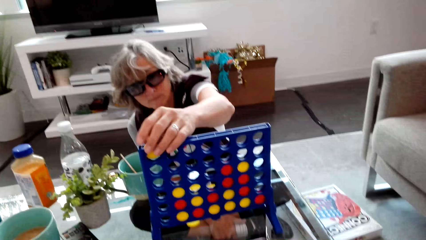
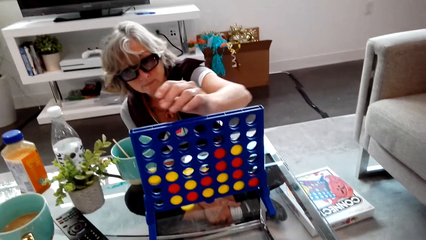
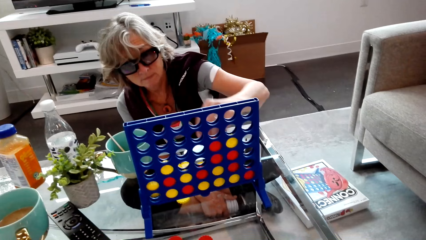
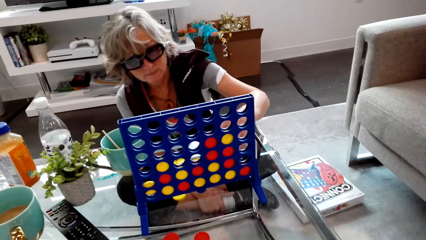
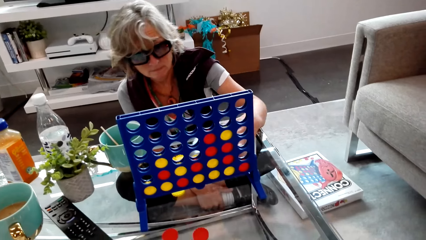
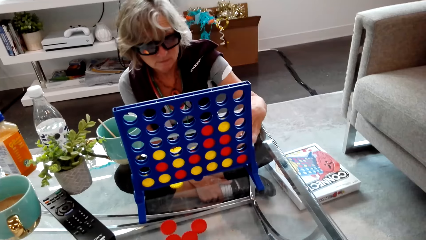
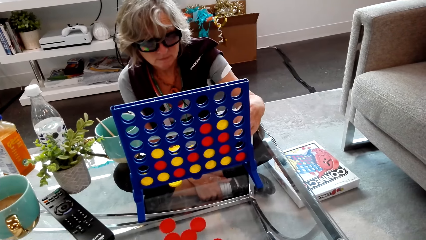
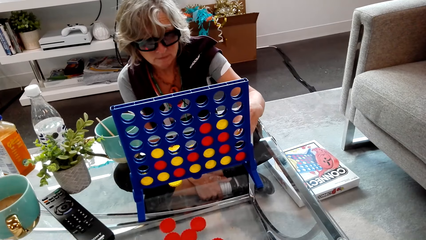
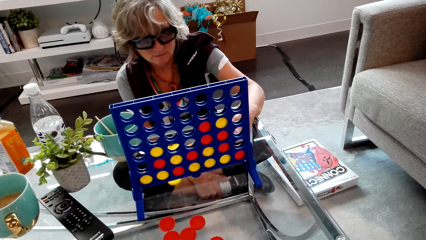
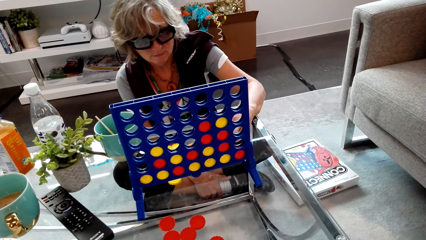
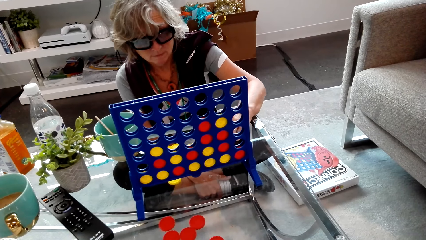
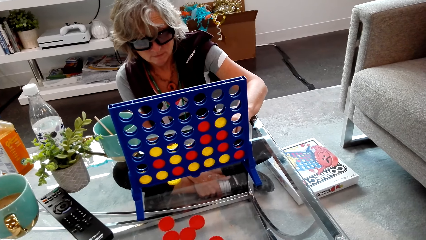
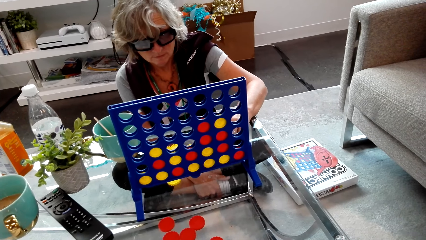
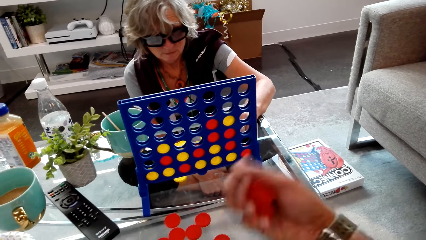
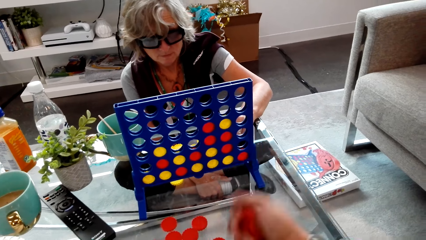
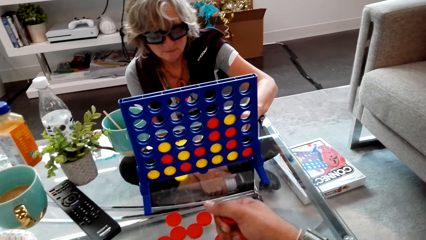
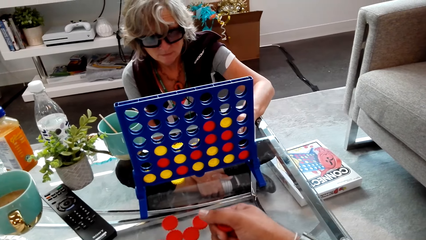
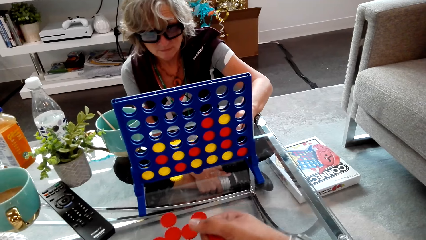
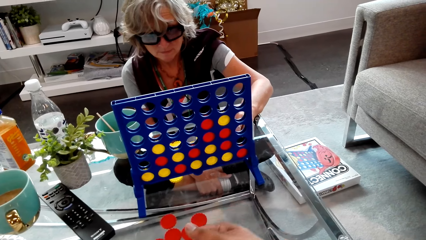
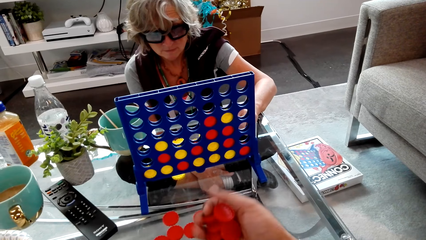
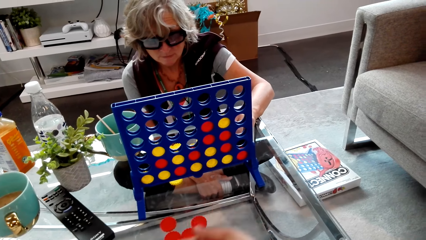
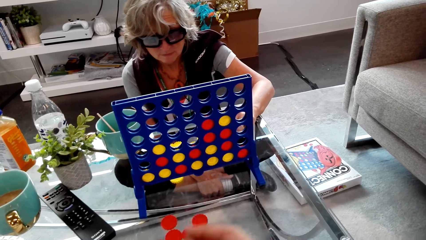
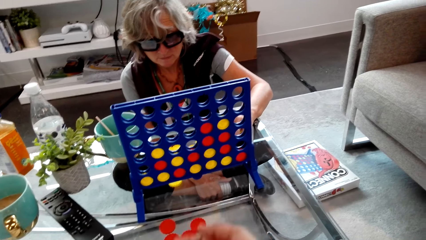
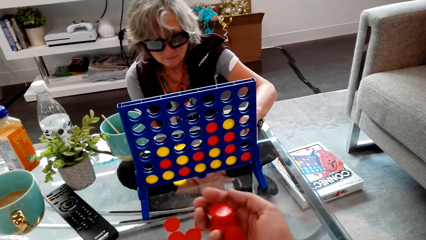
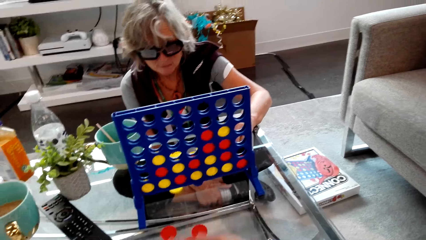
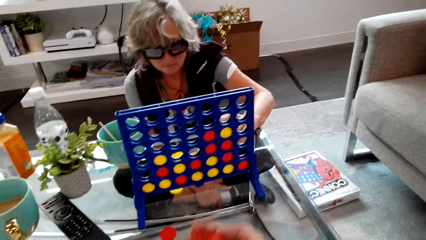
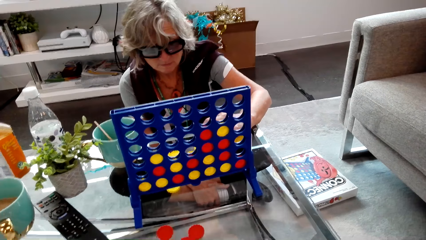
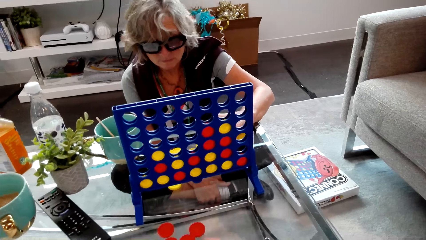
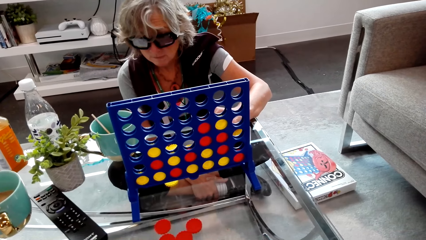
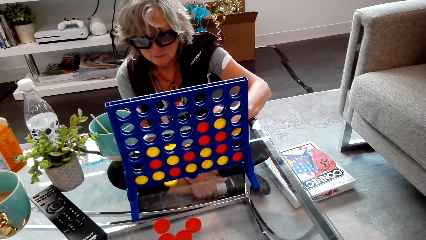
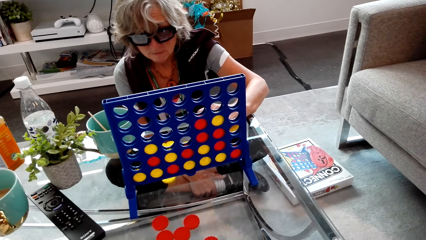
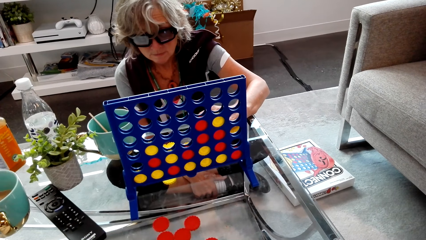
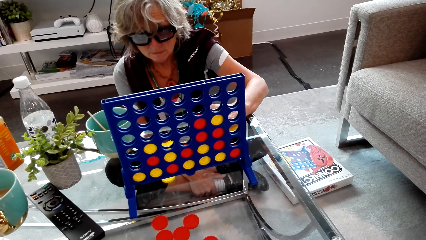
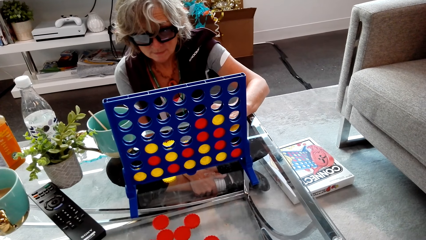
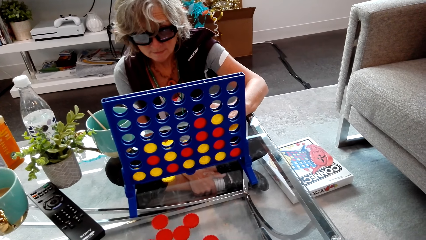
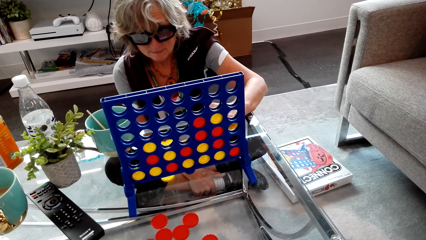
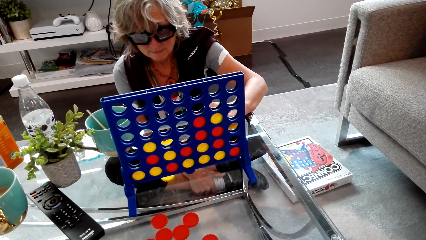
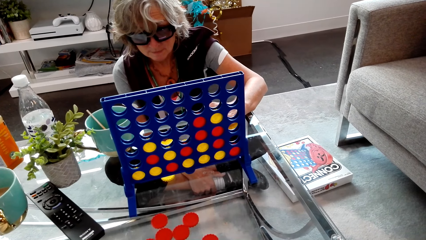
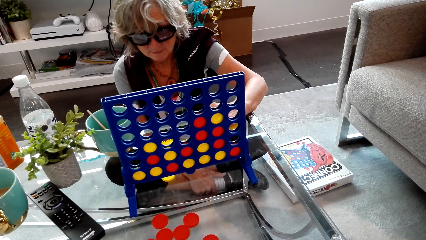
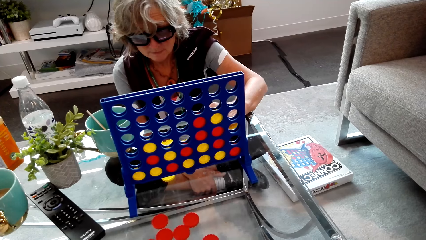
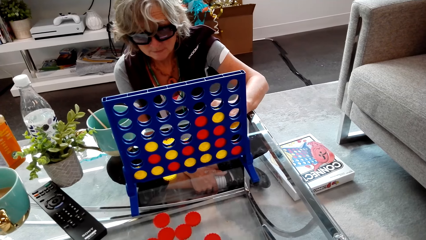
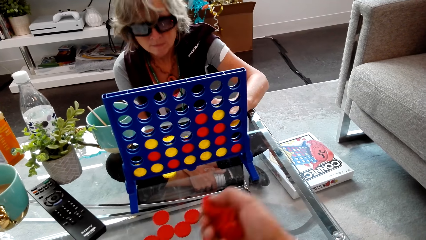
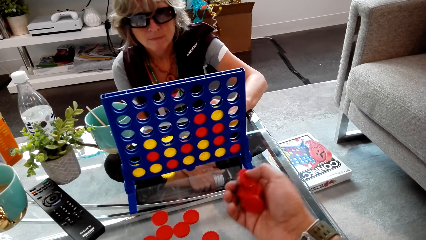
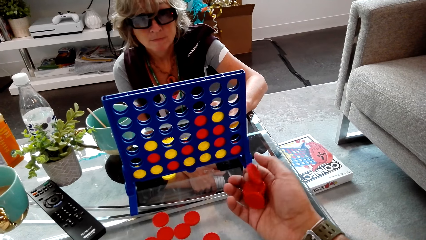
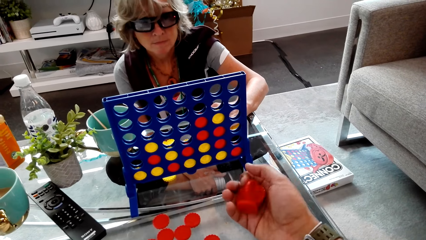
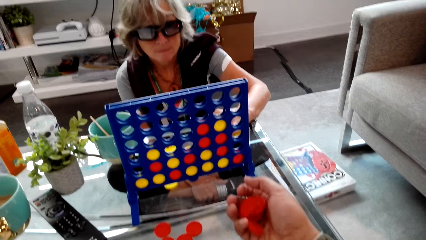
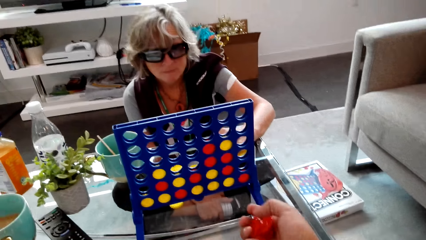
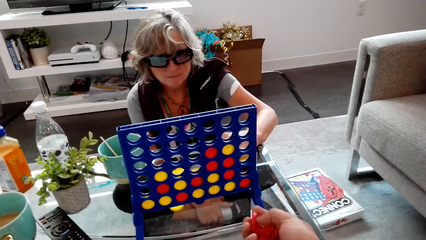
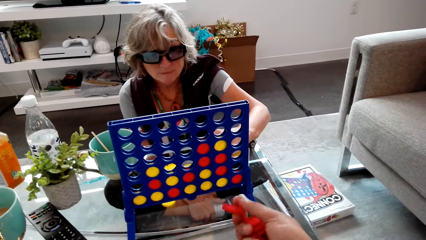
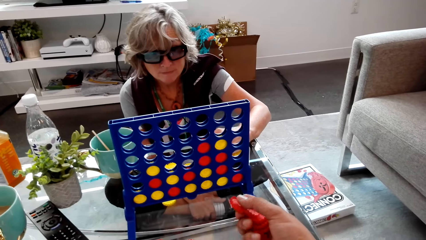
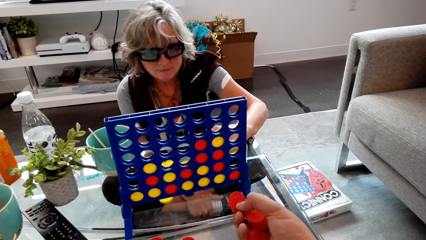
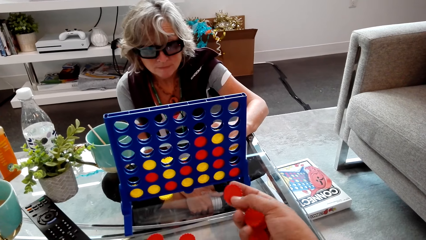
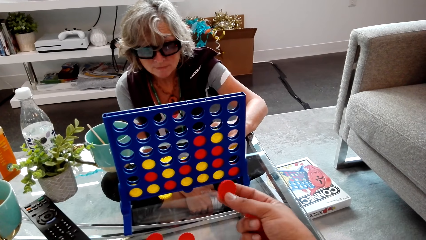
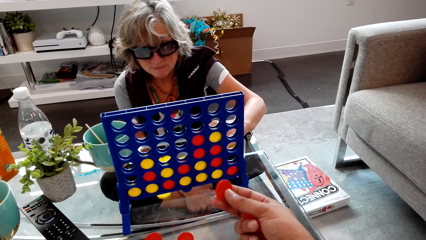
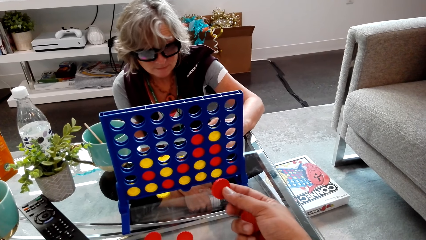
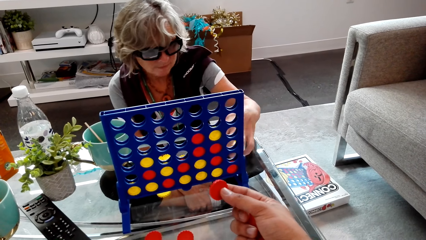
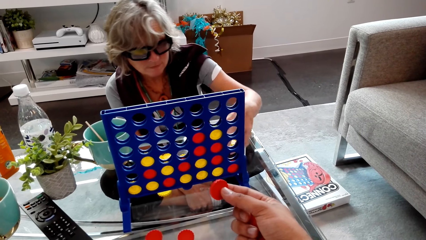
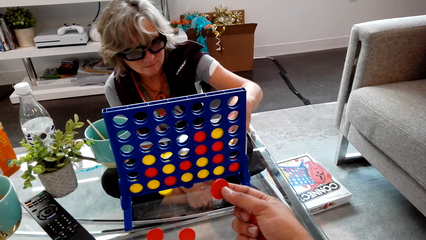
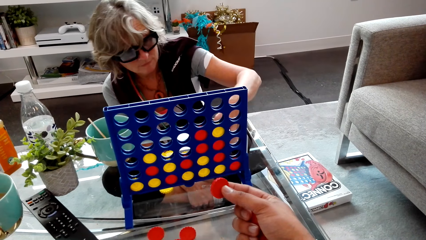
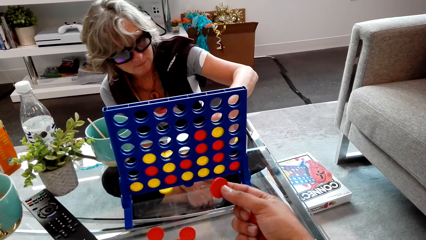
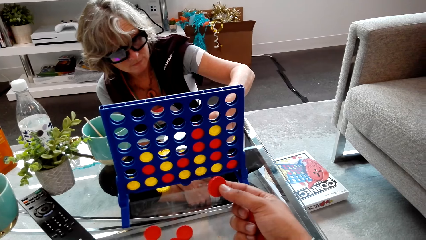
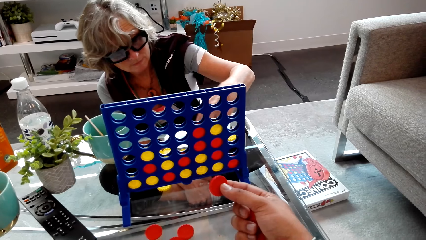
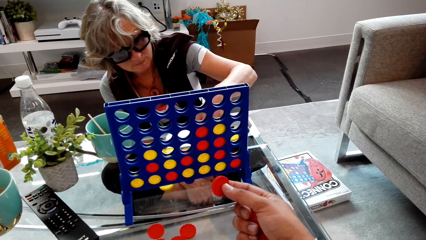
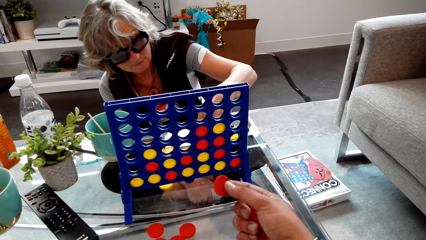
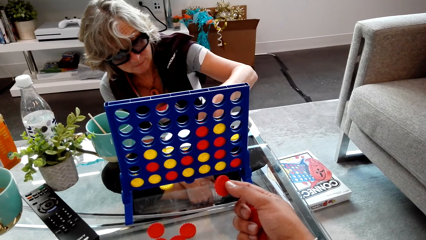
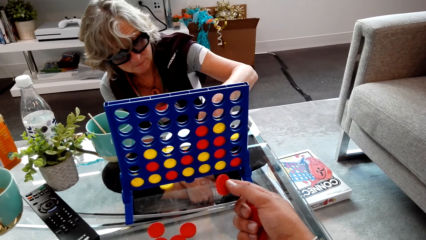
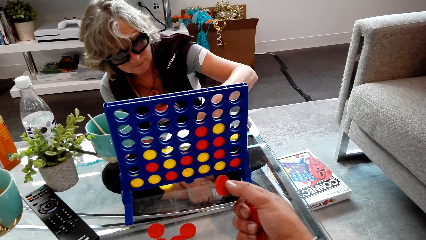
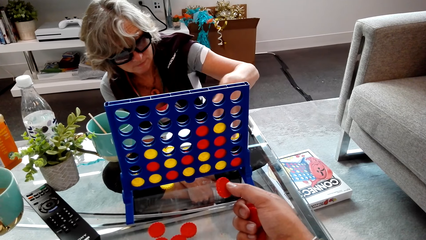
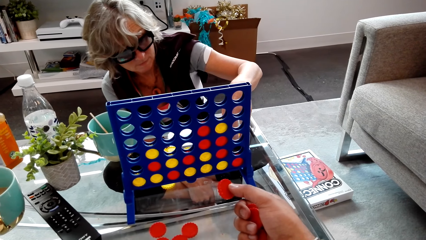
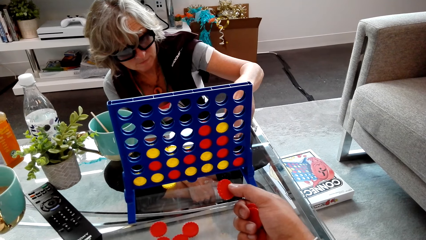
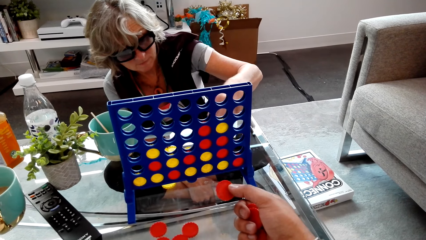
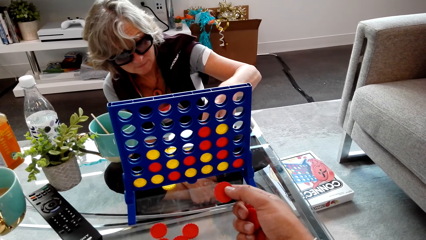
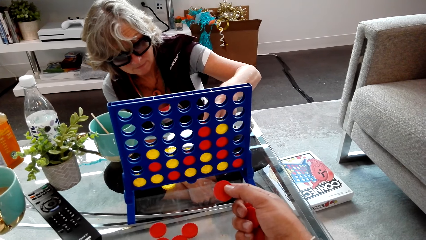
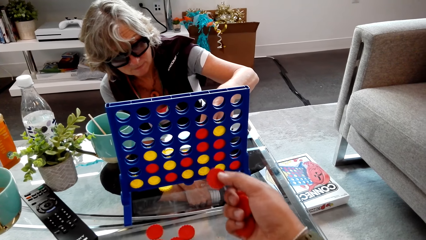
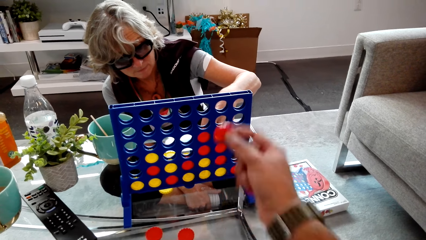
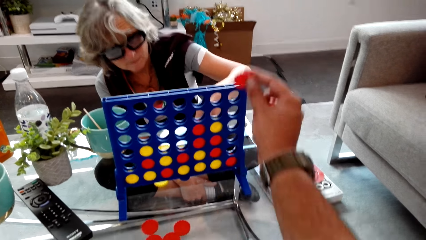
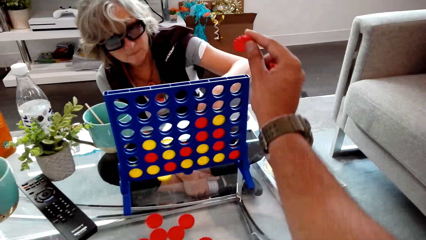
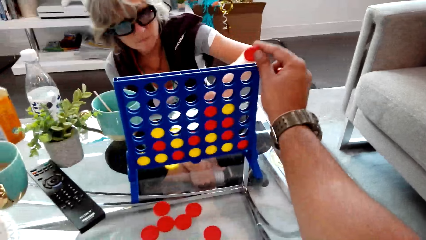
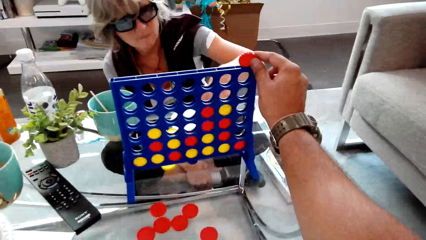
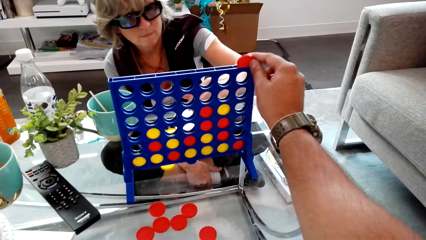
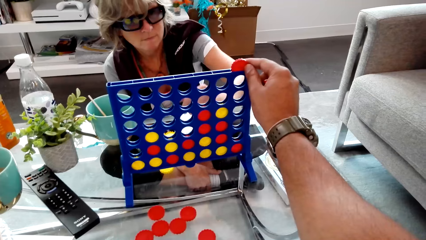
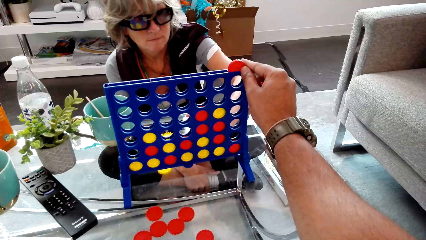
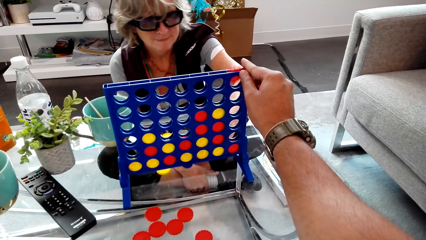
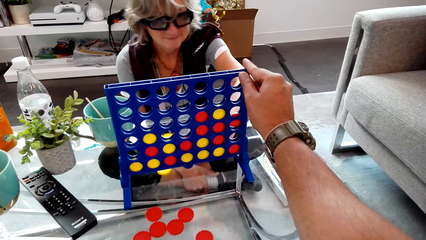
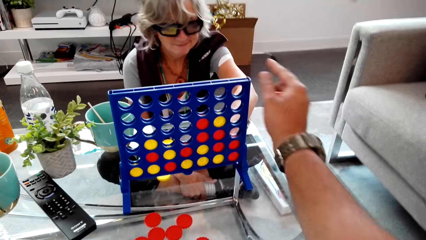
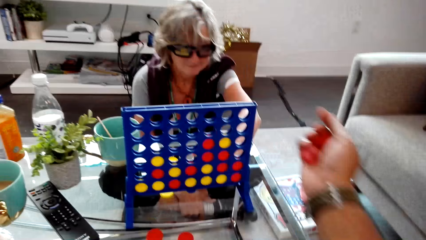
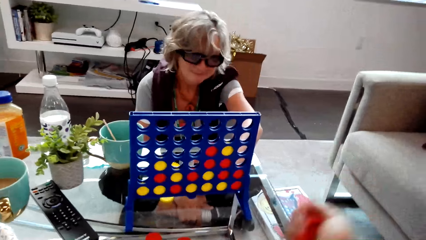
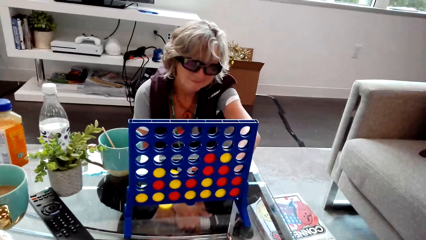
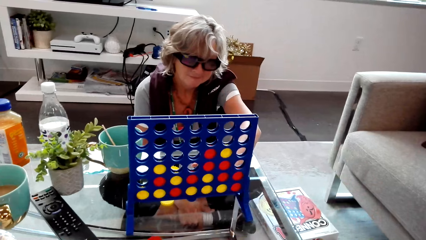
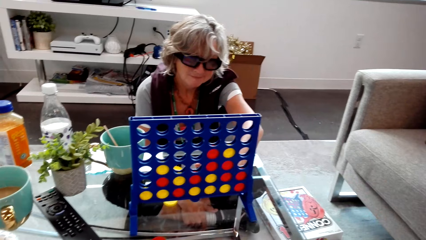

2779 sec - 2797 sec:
A lady plays a connect four game. The camera wearer shakes checkers. They play the connect four game.
